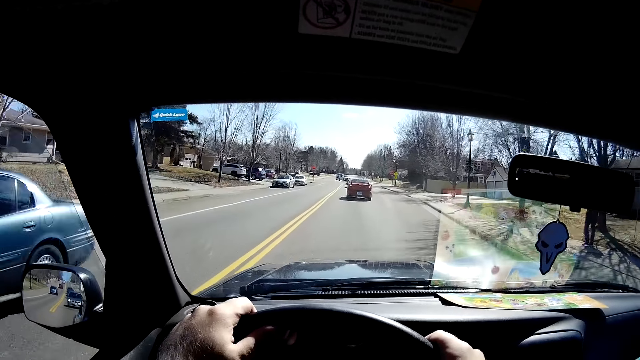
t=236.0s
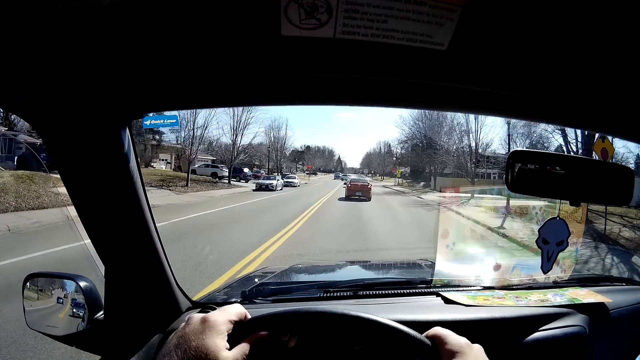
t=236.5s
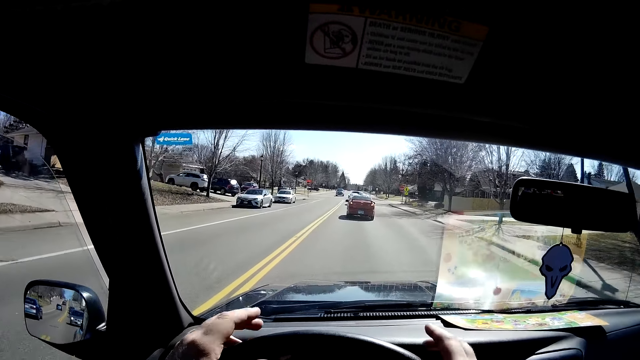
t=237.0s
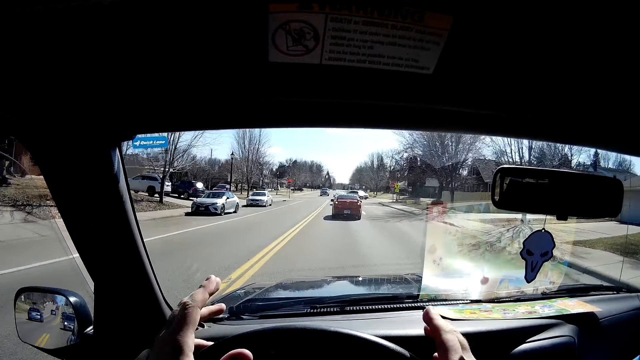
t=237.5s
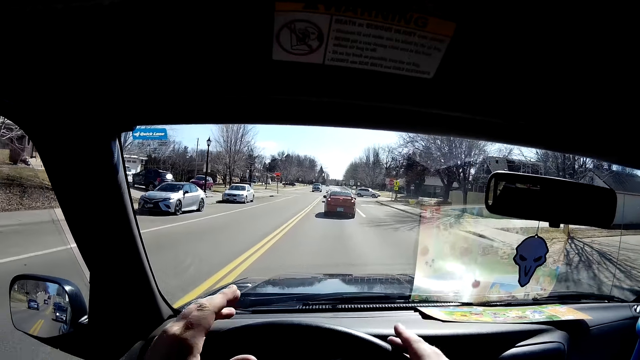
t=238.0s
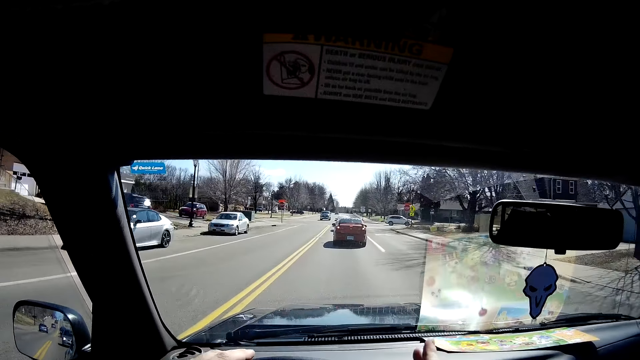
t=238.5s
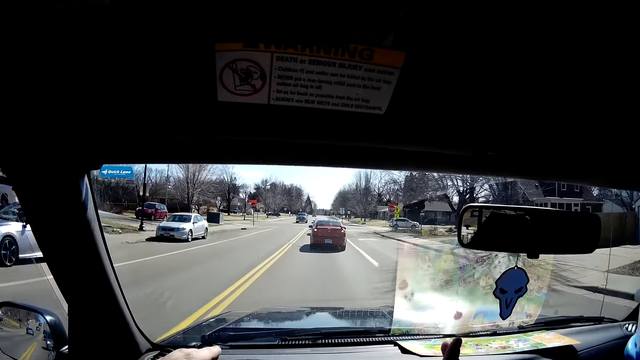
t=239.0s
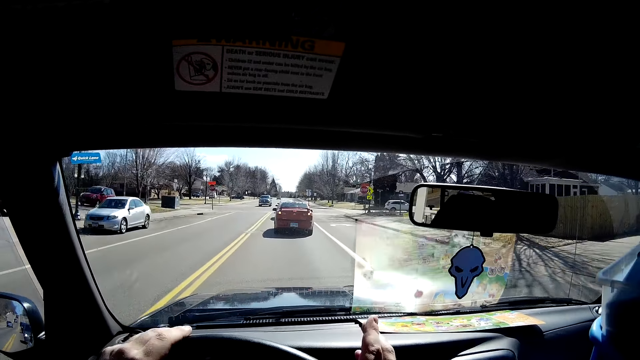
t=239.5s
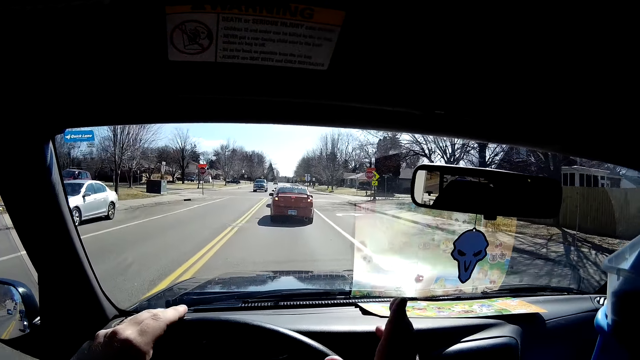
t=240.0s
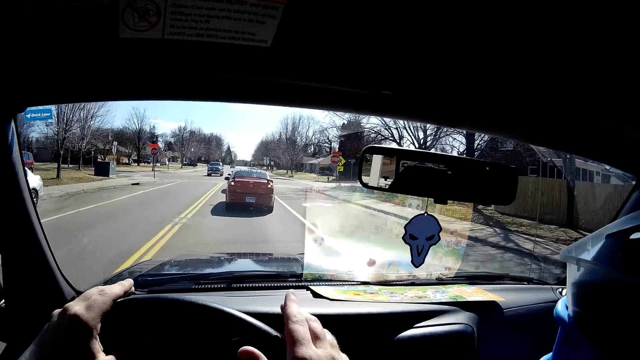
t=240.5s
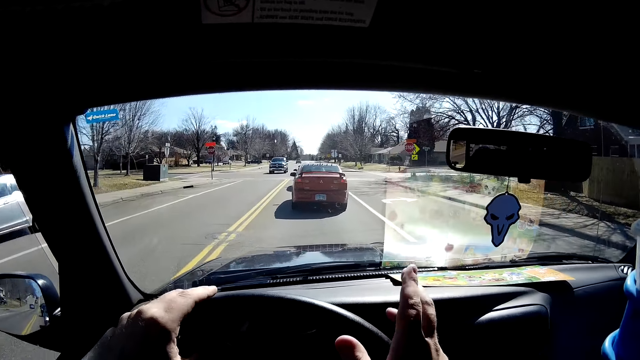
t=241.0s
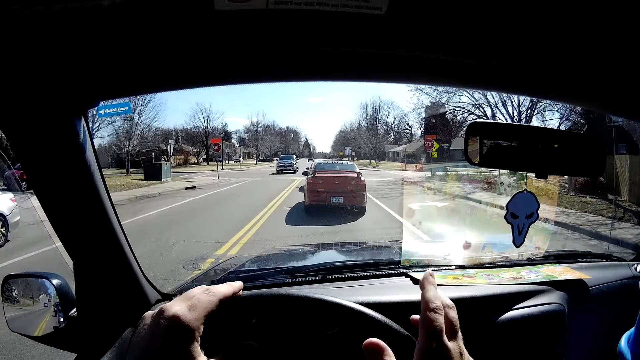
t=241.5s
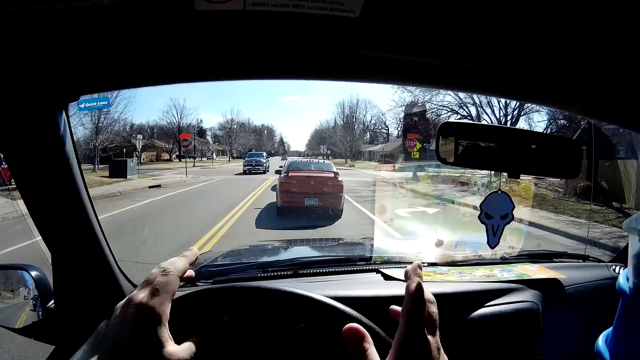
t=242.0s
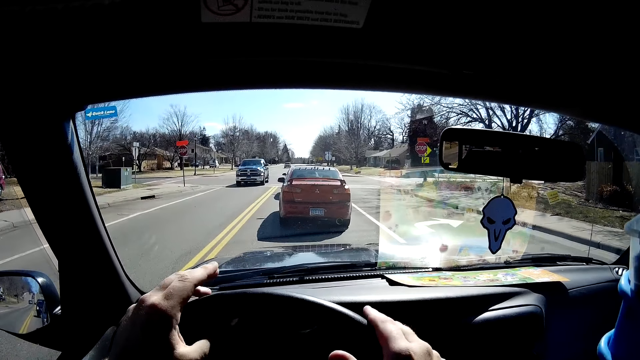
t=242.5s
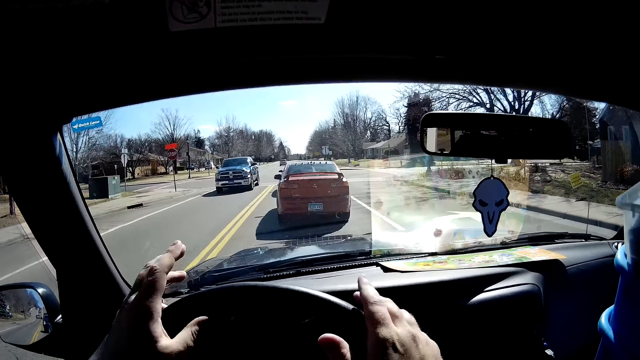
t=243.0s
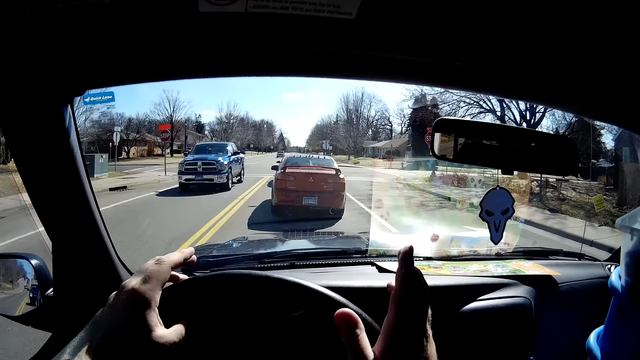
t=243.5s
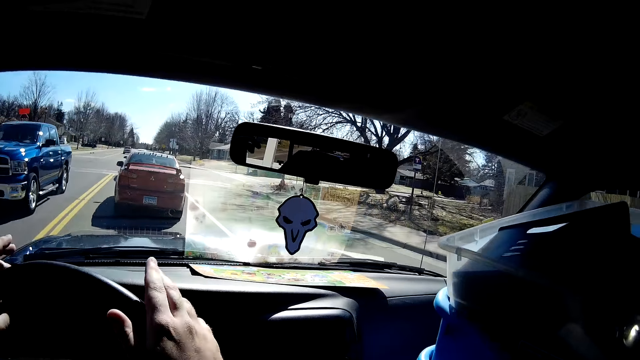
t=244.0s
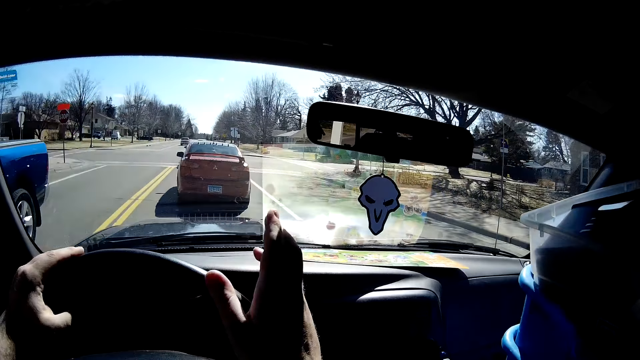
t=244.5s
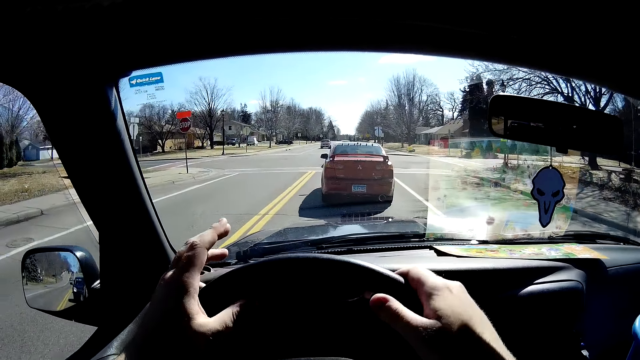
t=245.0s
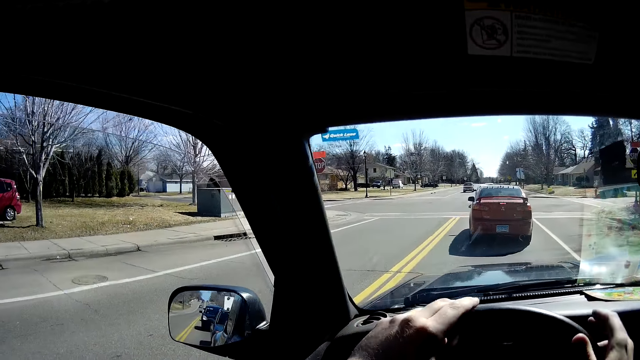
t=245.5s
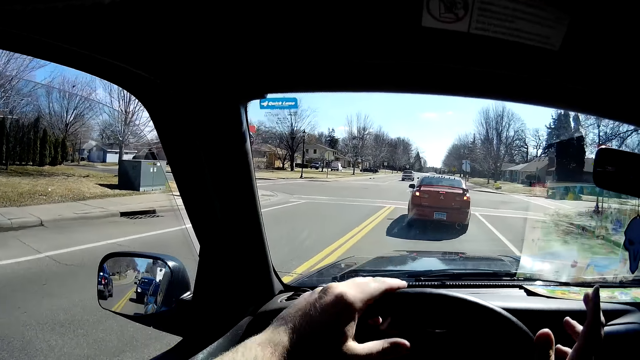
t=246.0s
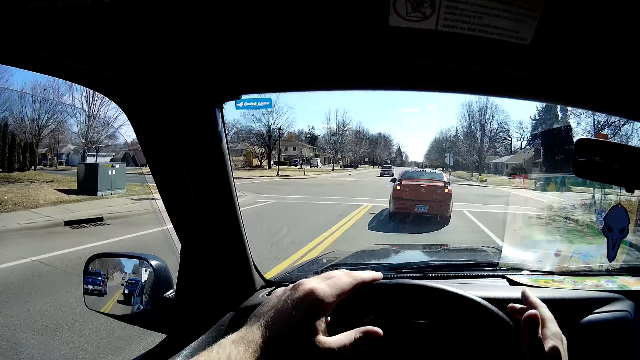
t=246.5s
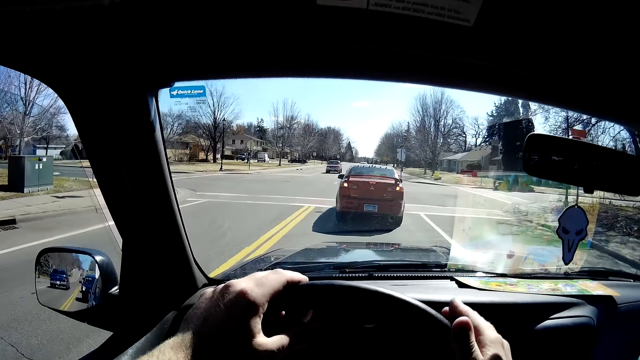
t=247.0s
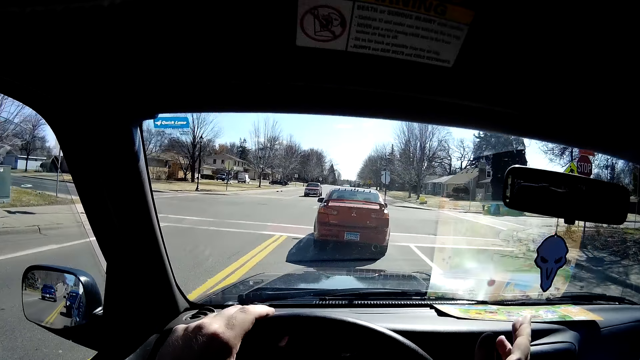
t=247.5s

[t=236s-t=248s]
The camera wearer taps both hands on the steering wheel.

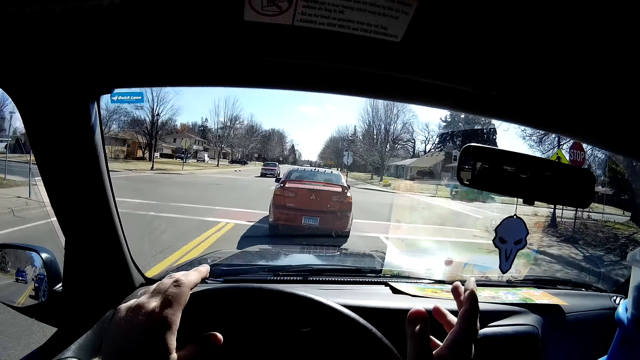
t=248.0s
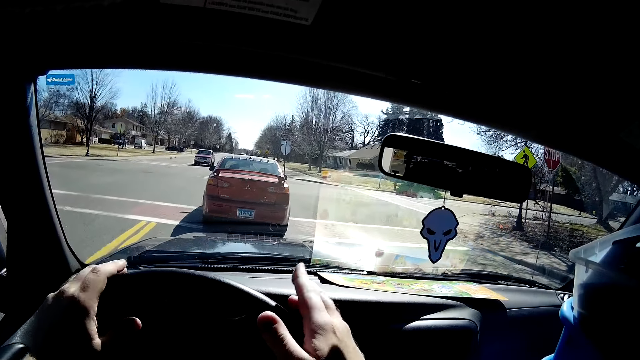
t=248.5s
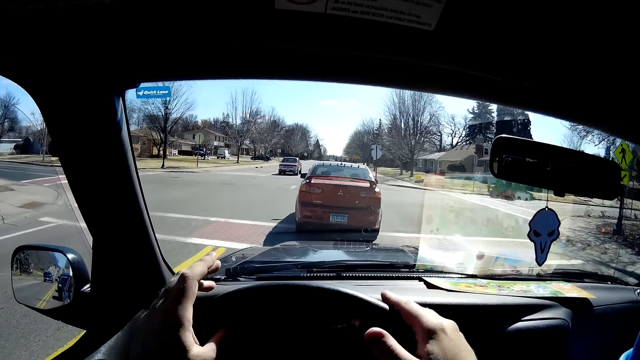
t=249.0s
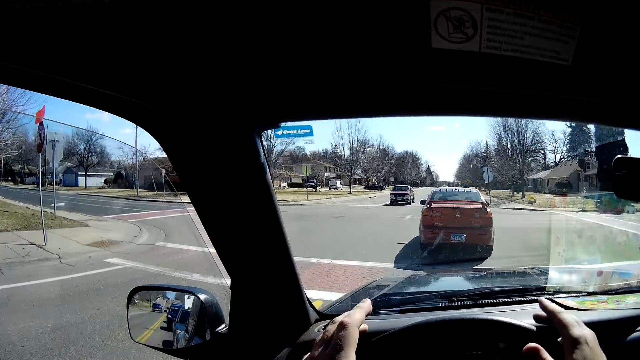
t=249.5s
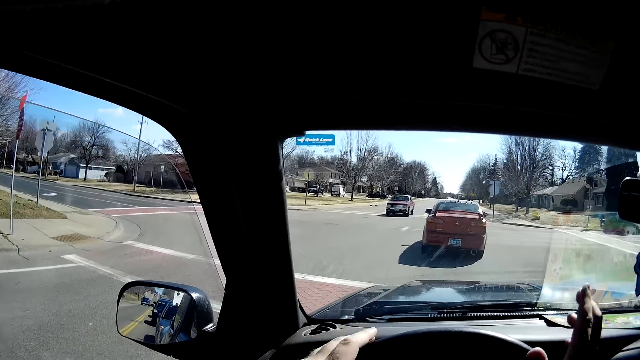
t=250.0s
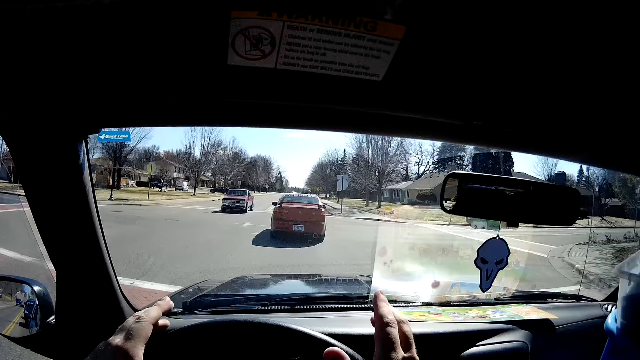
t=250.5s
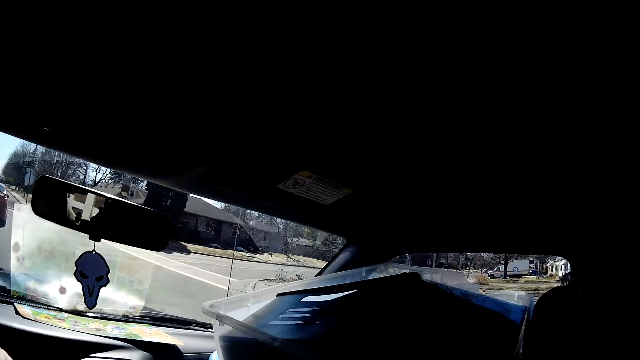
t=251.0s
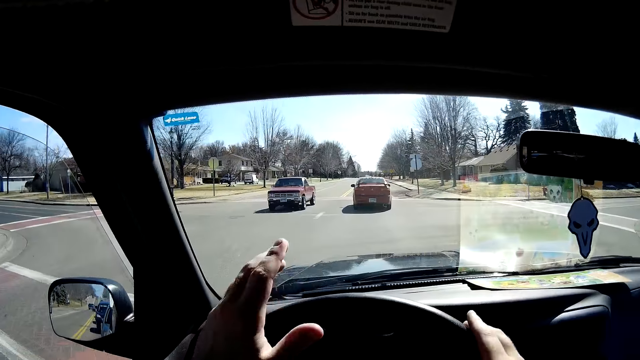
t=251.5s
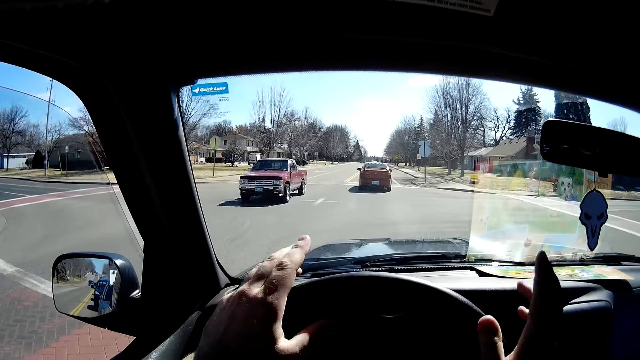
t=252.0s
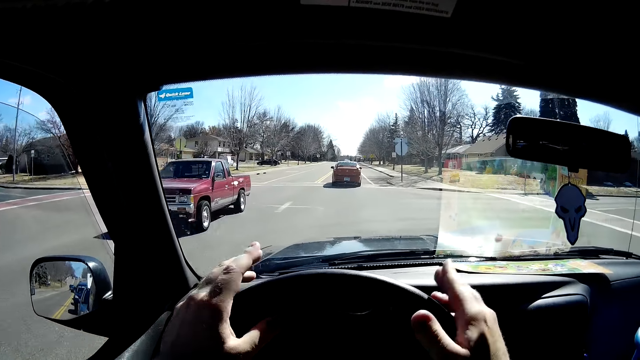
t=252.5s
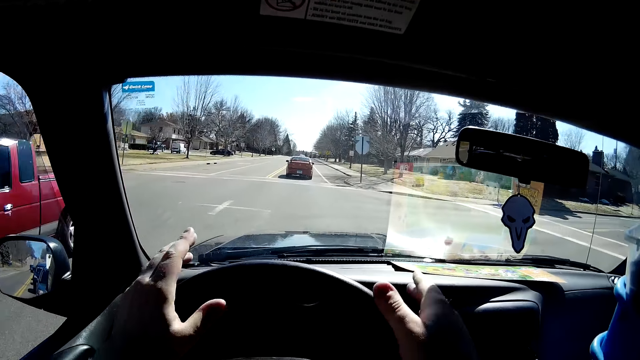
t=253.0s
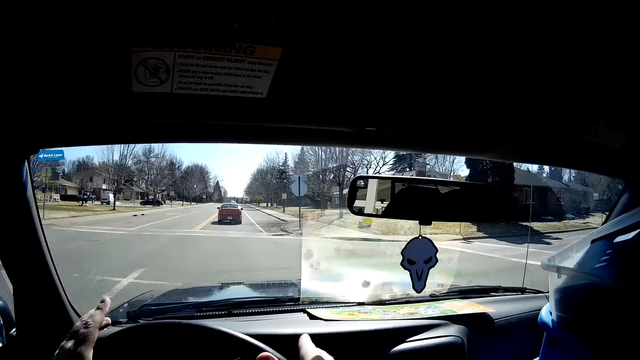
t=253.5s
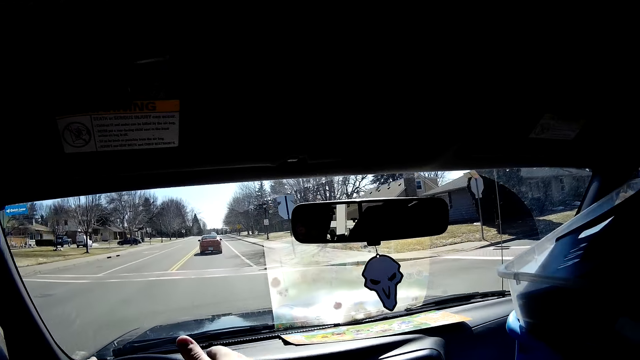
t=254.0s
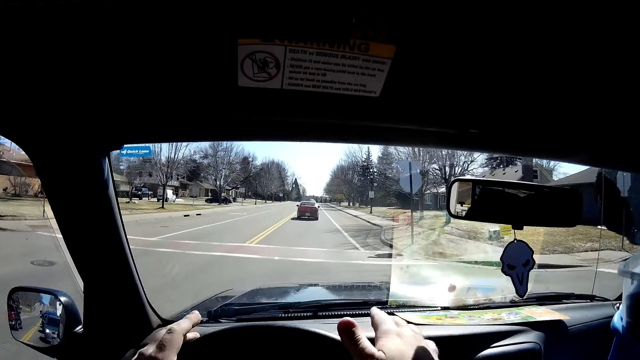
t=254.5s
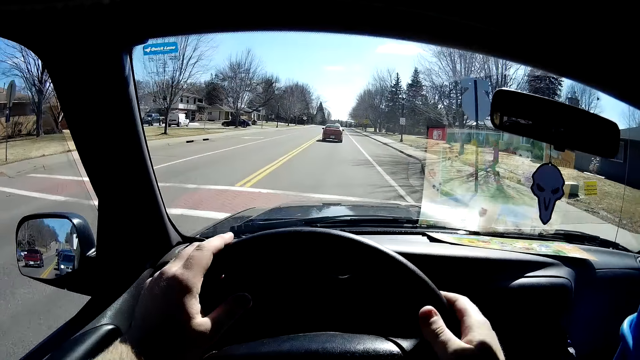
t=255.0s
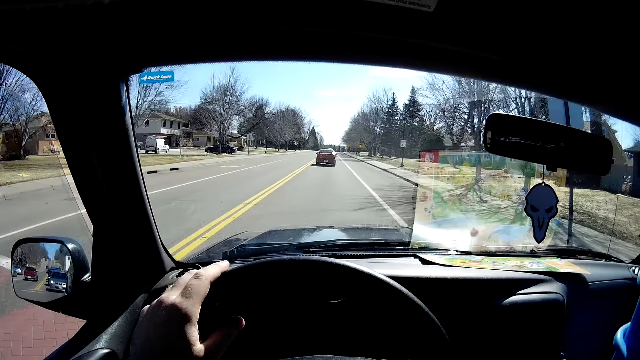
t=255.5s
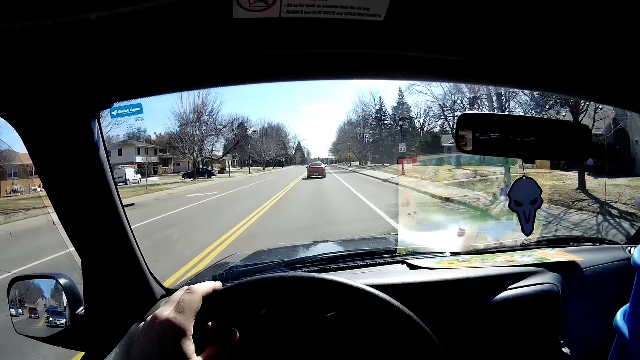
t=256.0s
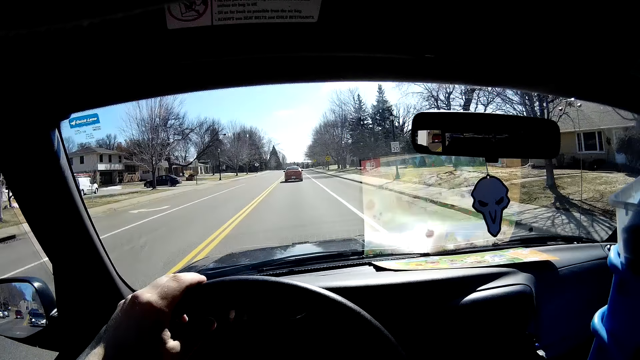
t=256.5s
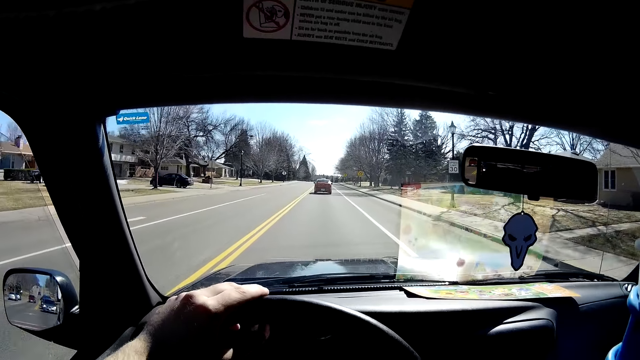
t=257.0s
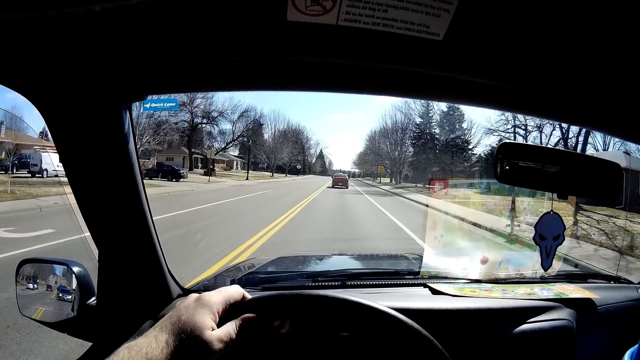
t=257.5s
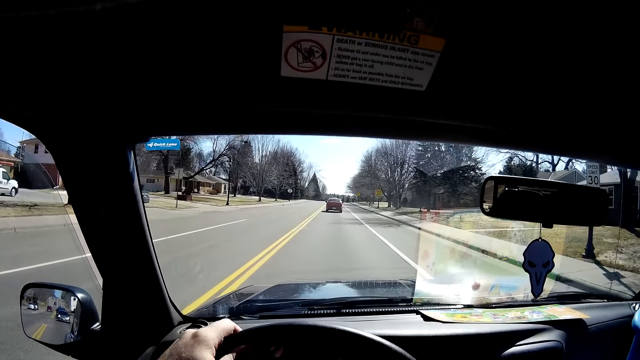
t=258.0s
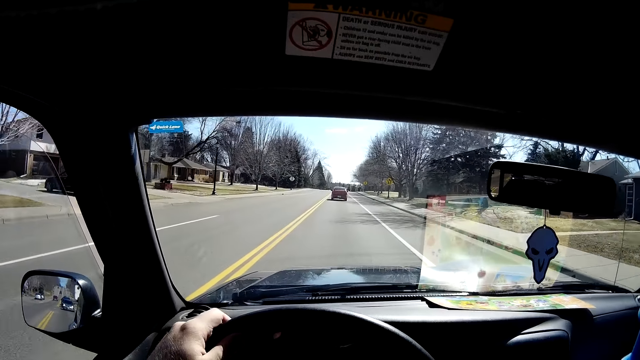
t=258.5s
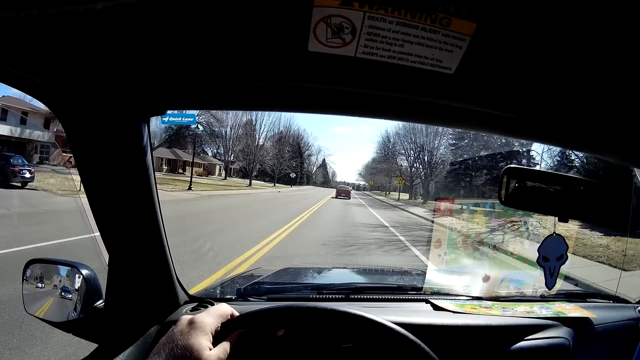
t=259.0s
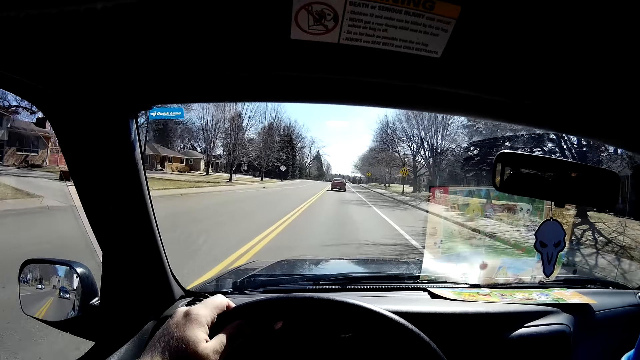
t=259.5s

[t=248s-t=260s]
The camera wearer stops tapping their hands on the steering wheel. They drive the car.
